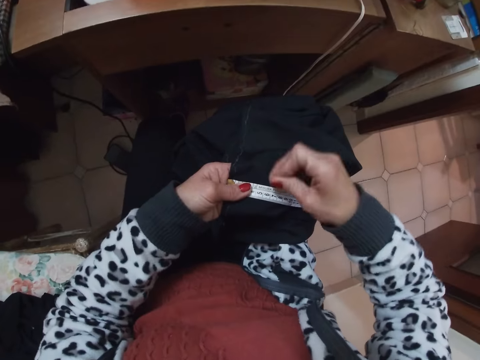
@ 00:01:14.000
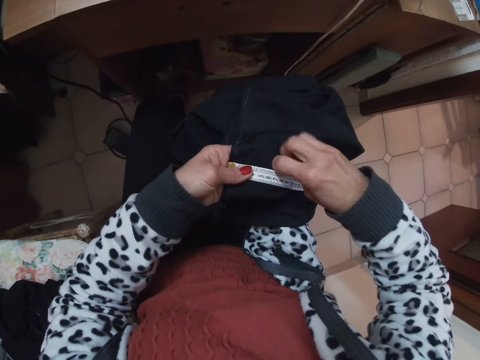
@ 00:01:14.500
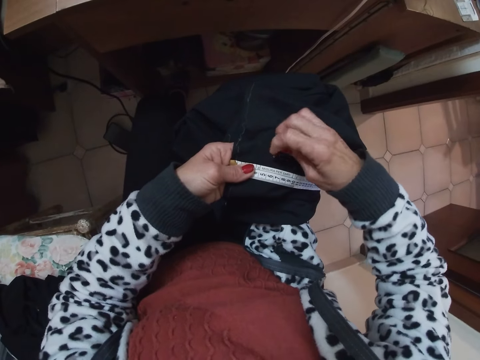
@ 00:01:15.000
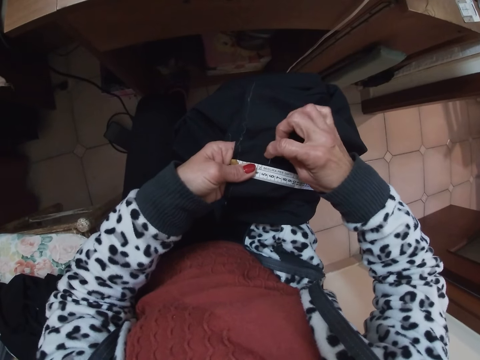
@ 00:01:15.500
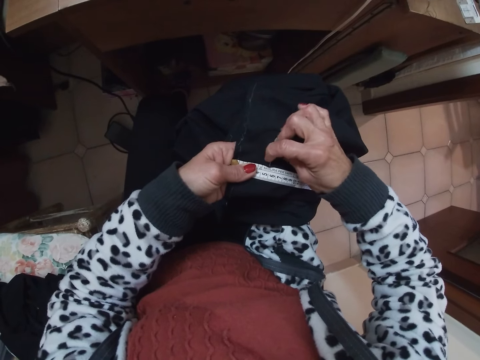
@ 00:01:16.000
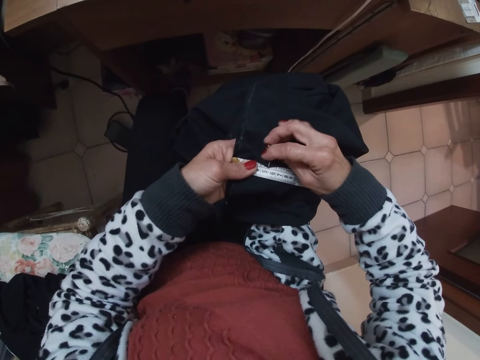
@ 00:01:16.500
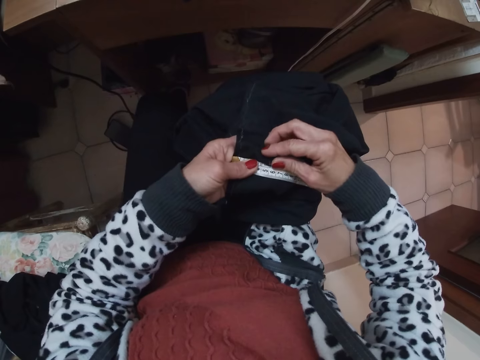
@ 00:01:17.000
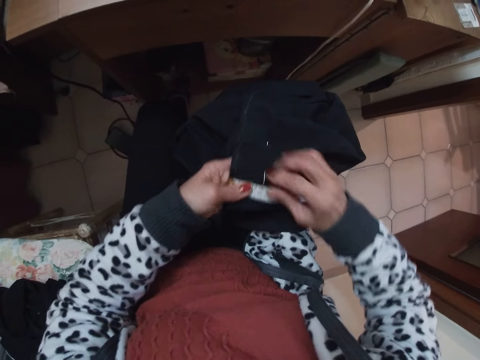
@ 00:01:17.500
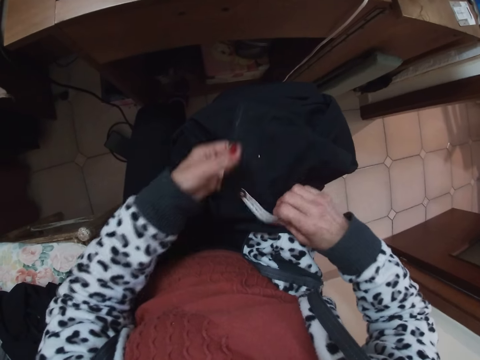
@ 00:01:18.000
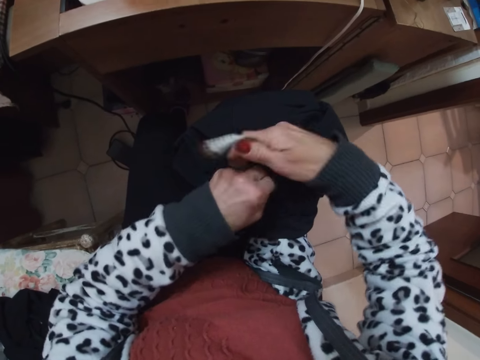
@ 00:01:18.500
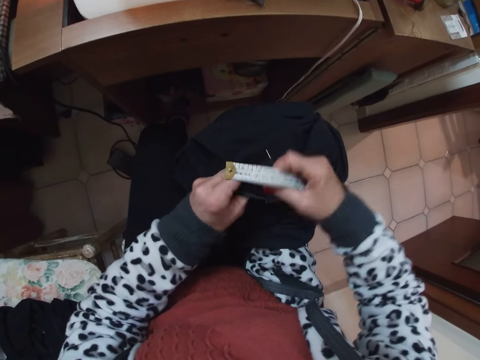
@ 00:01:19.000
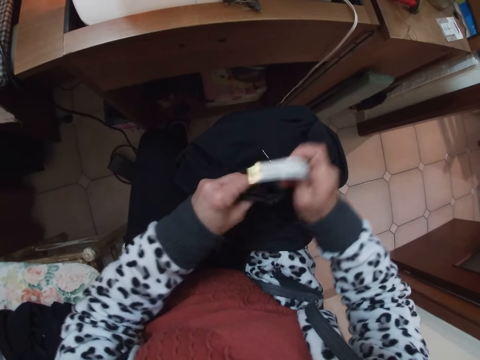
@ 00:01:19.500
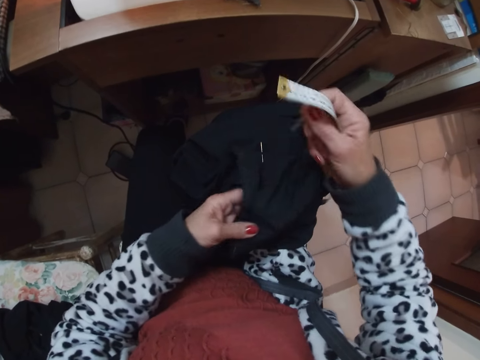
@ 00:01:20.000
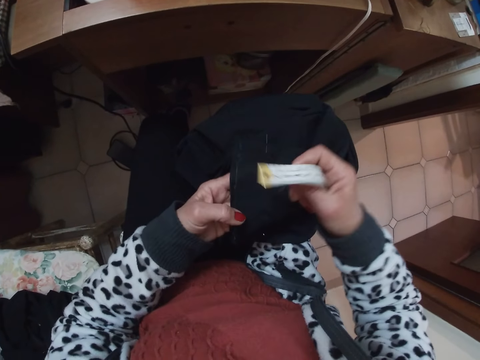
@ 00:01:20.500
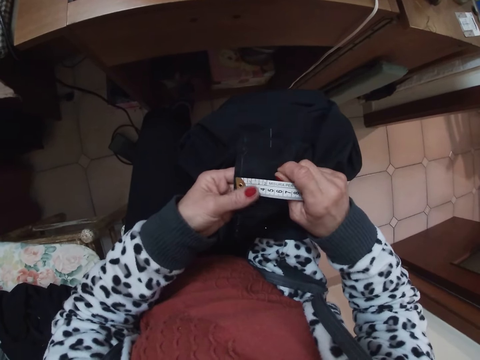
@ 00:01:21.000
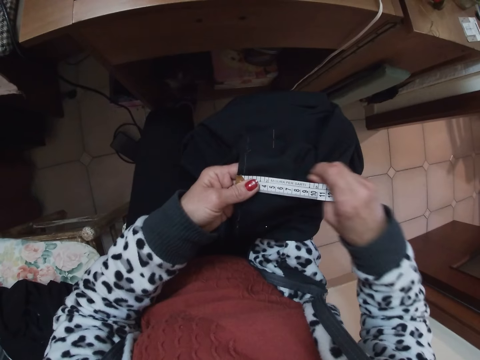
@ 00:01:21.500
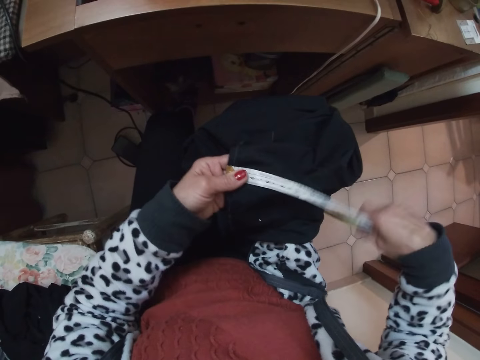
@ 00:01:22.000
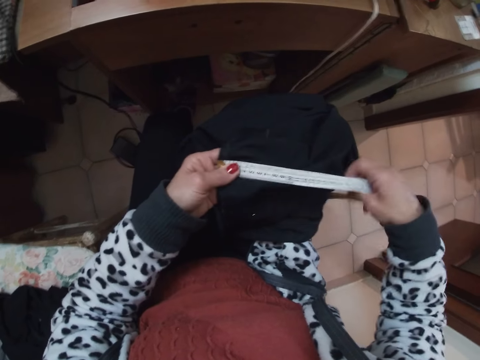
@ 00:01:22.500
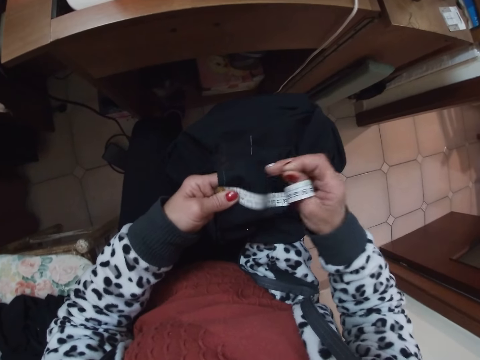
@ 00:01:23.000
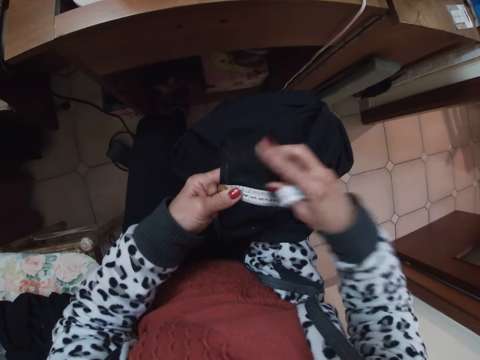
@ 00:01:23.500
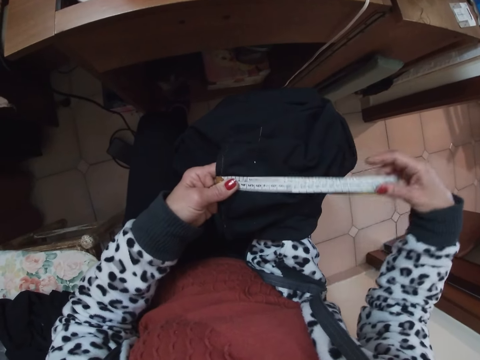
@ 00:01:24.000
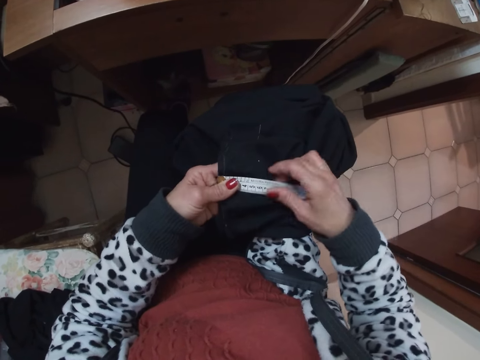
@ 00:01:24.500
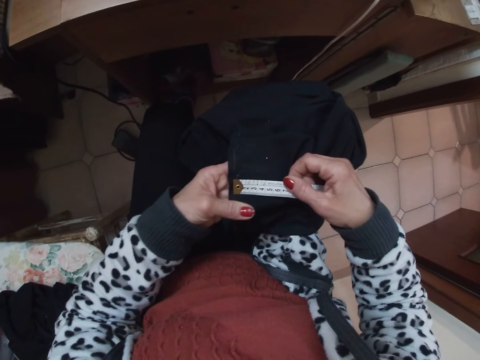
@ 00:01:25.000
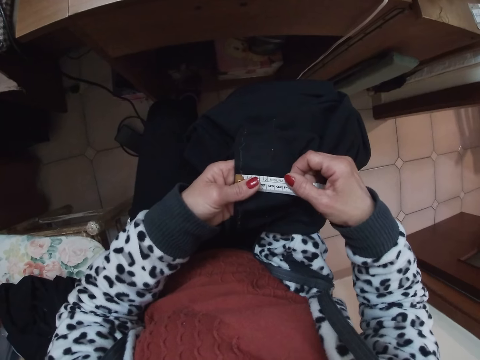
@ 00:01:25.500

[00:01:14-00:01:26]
The camera wearer pins the cloth on her laps with her right hand. She adjusts the cloth on her laps. She moves the cloth. She measures the cloth. She places the measuring tape on the cloth on her laps.

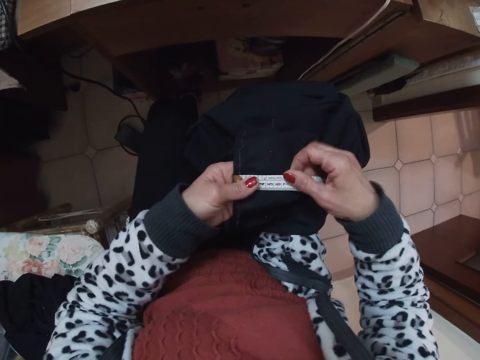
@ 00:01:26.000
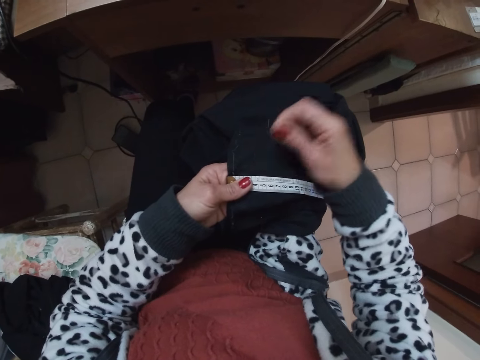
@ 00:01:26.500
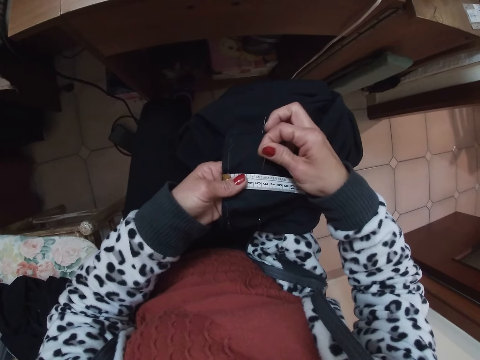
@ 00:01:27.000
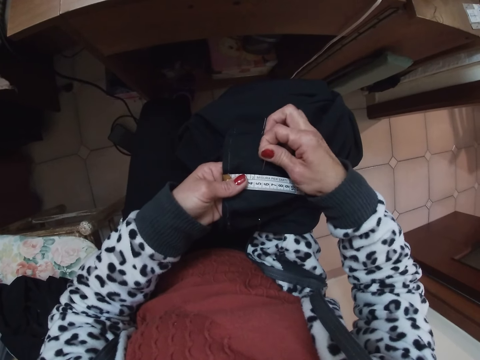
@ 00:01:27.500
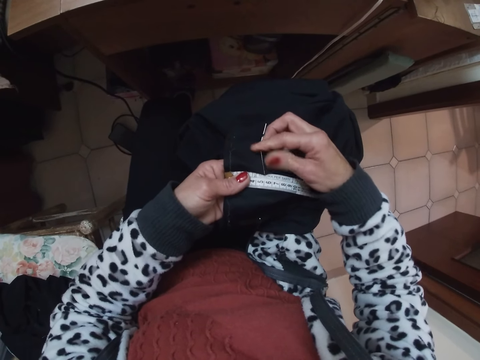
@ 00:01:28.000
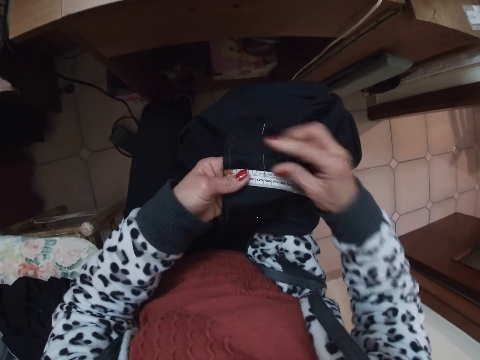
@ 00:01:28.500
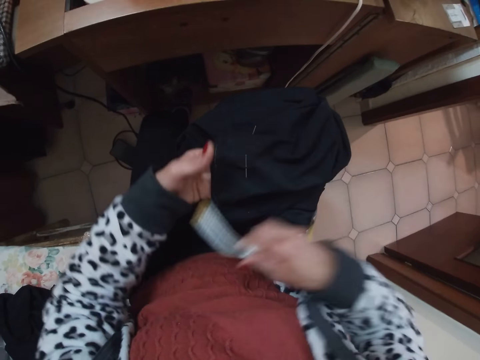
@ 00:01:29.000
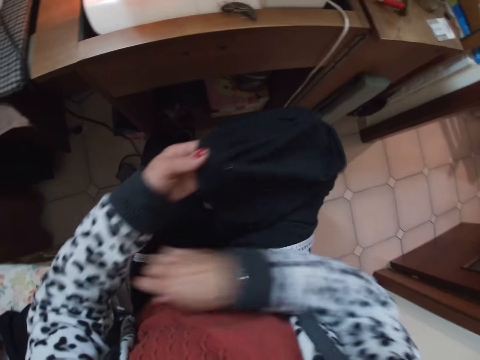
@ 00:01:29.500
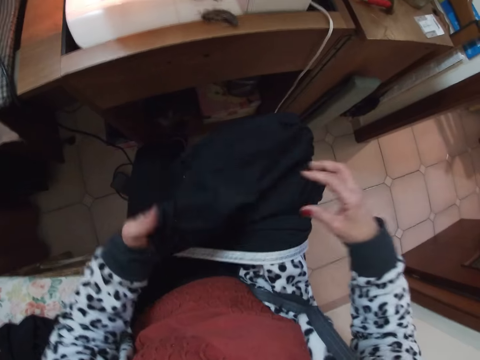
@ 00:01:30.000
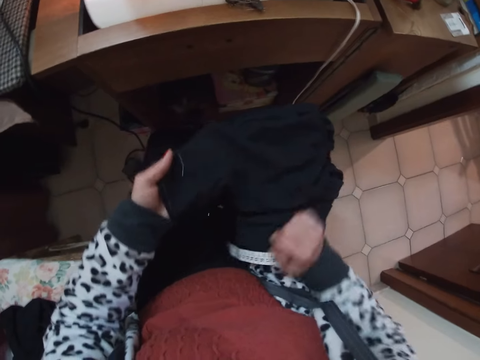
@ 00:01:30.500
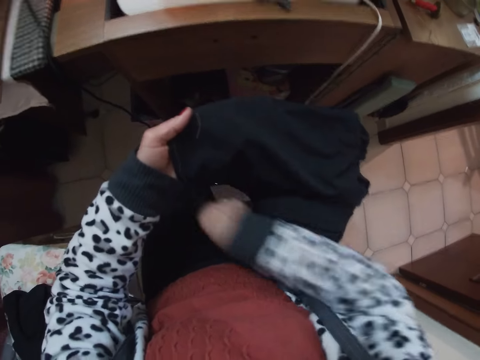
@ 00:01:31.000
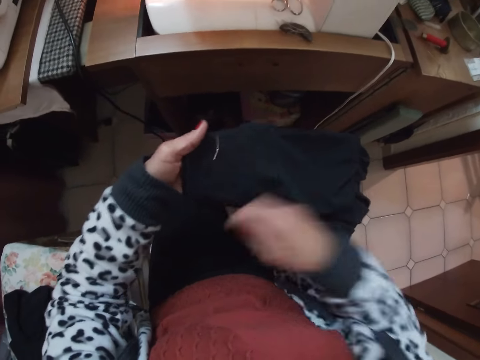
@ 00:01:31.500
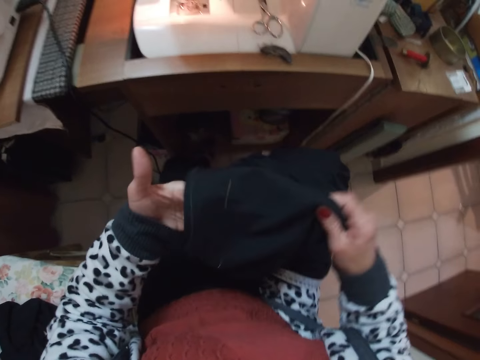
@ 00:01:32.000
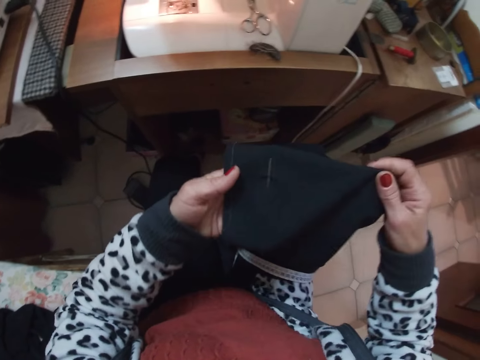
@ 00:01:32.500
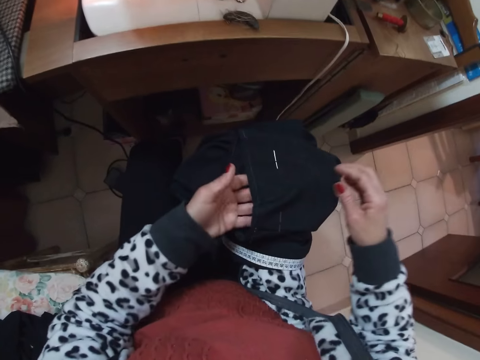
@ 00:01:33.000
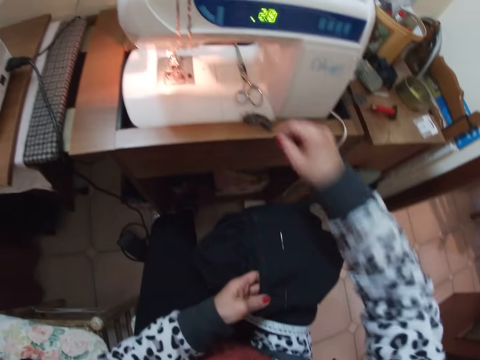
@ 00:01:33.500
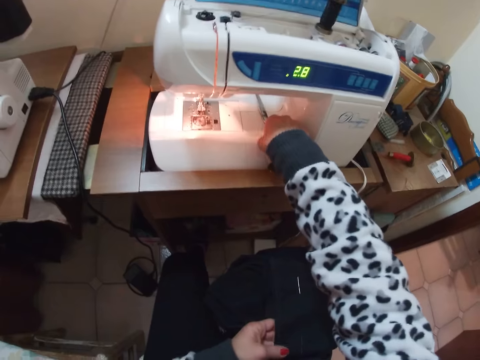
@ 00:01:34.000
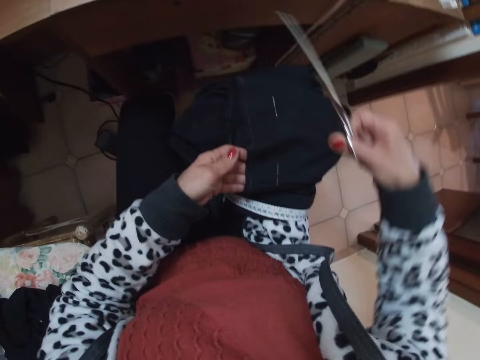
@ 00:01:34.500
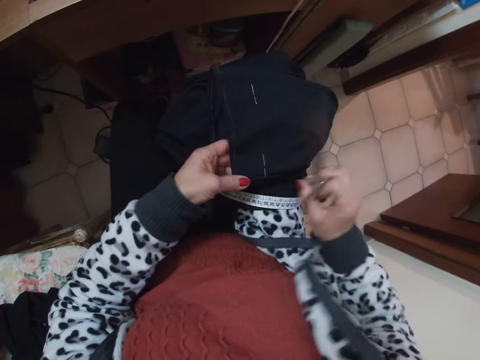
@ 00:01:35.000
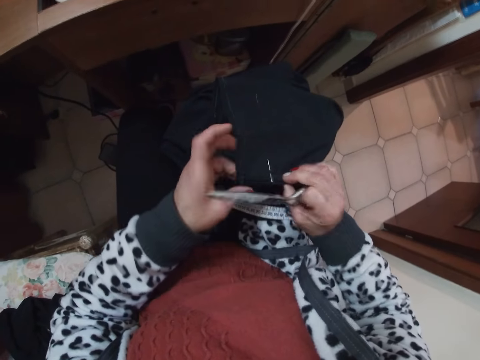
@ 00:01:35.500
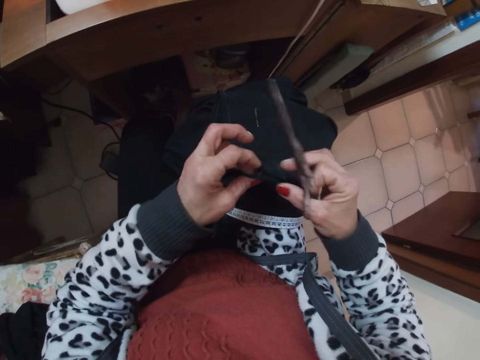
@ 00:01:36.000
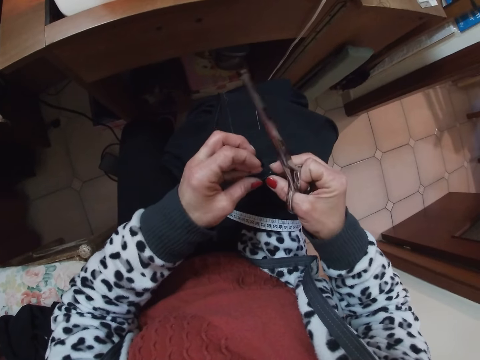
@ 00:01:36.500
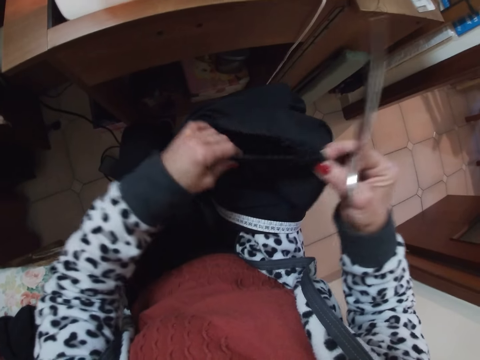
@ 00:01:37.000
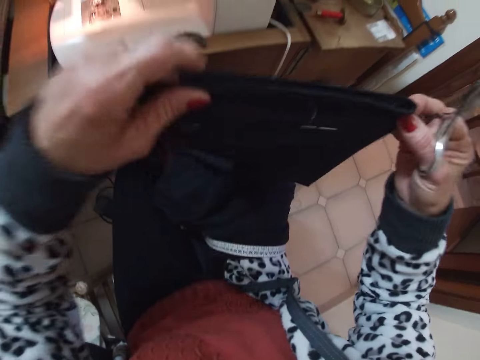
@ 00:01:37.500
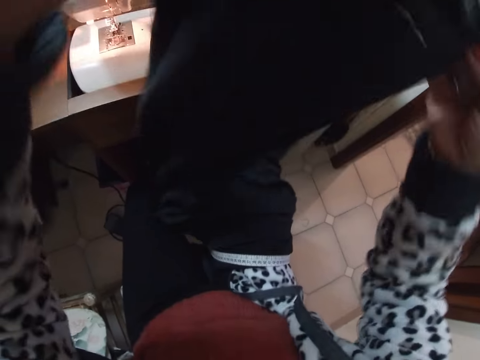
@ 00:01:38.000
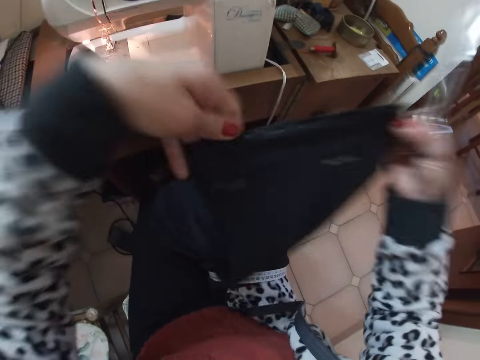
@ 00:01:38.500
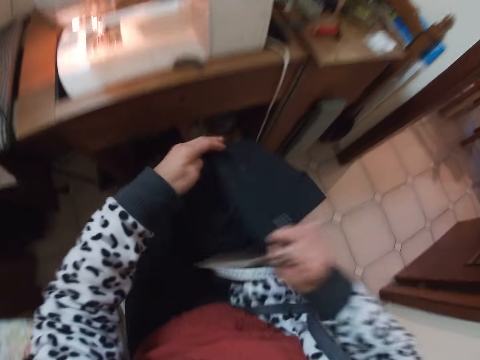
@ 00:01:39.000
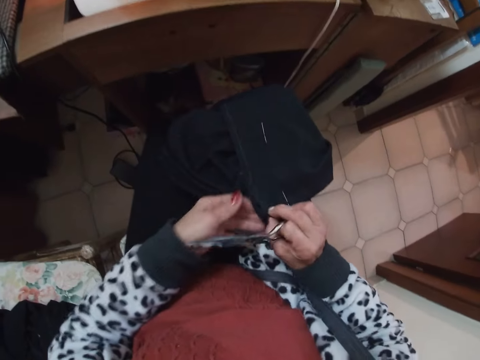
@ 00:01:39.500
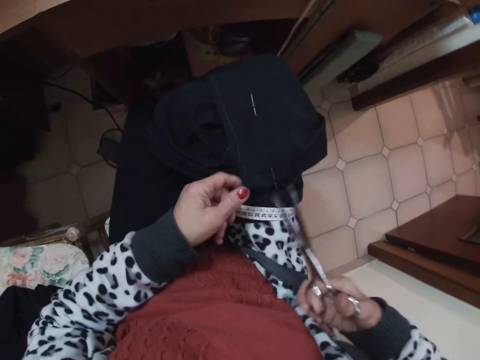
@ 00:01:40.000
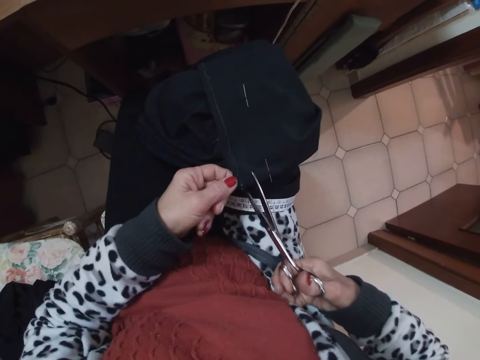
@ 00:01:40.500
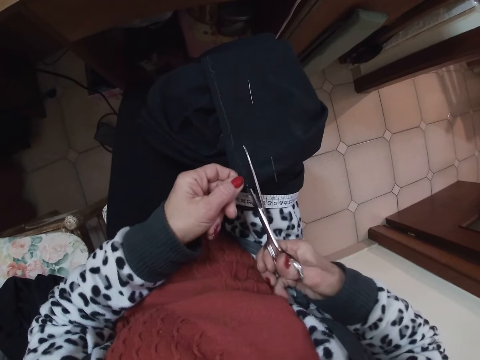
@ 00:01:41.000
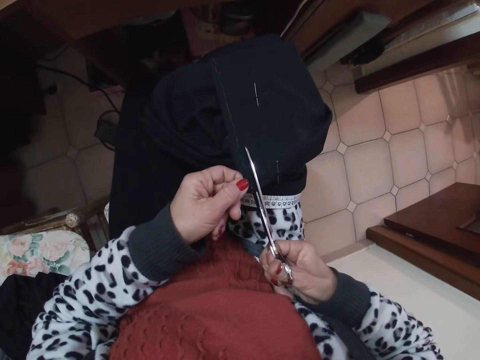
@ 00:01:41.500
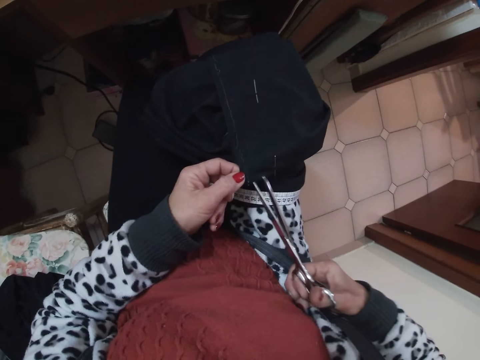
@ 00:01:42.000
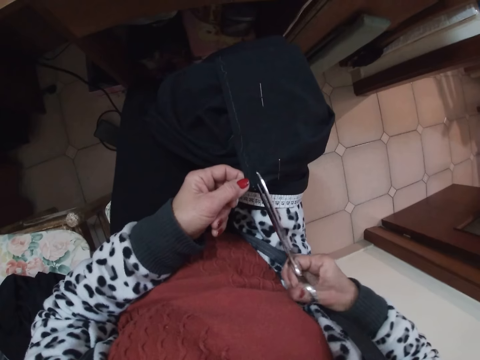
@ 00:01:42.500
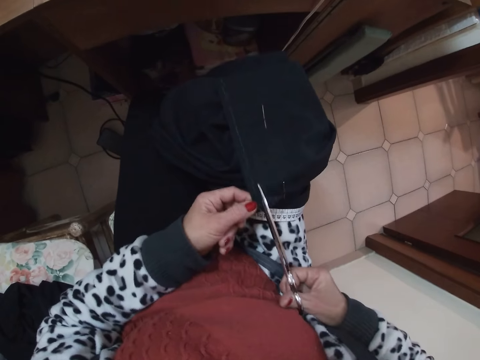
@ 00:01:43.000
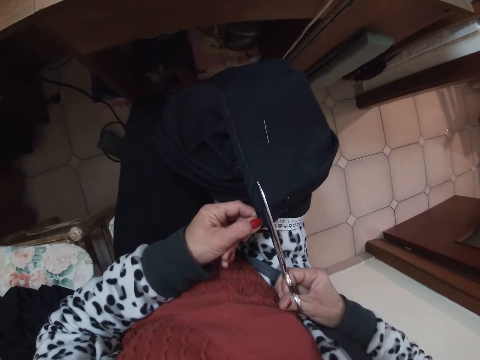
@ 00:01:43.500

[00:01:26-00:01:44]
The camera wearer removes a pin from the cloth with her right hand. She pins the cloth on her laps with her right hand. She removes the measuring tape from the cloth on her laps. She puts the tape measure down. She adjusts the cloth on her laps. She turns the cloth. She picks up a pair of scissors from the sewing machine with her right hand. She holds the edge of the cloth. She folds the cloth. She raises the cloth up. She stretches the cloth. She places the cloth back on her laps. She cuts the edge of the cloth with the scissors.
